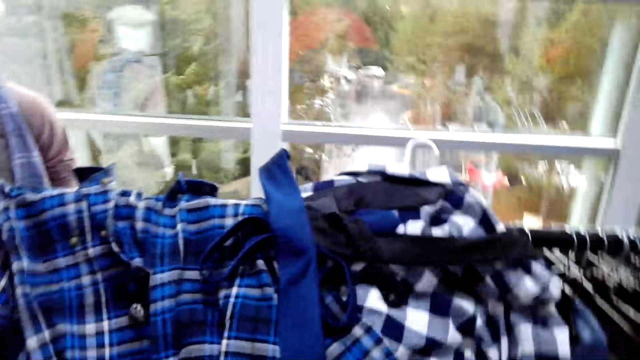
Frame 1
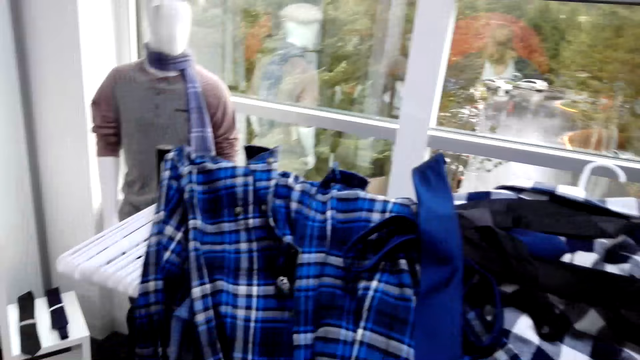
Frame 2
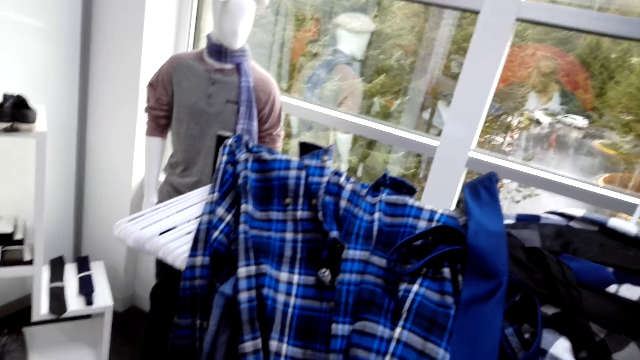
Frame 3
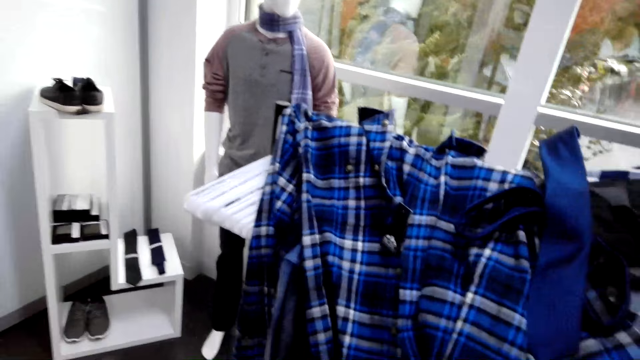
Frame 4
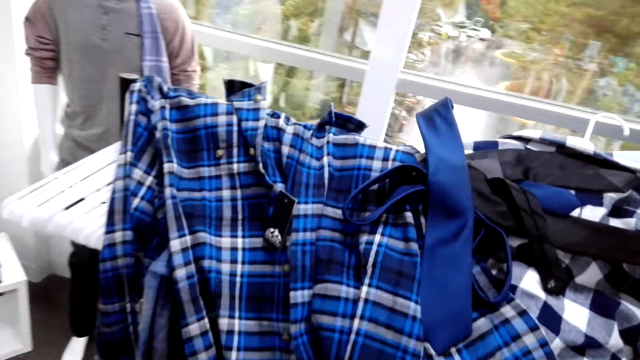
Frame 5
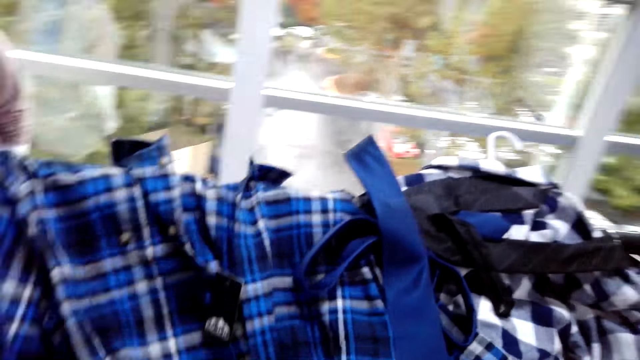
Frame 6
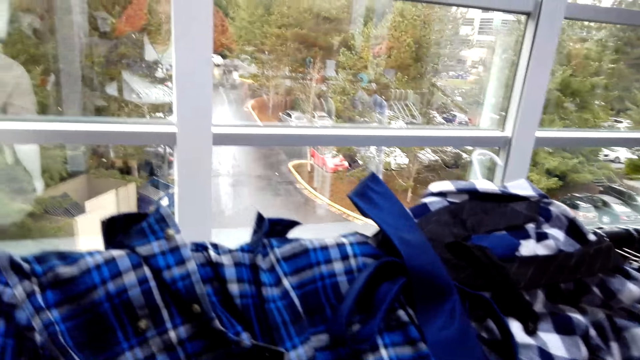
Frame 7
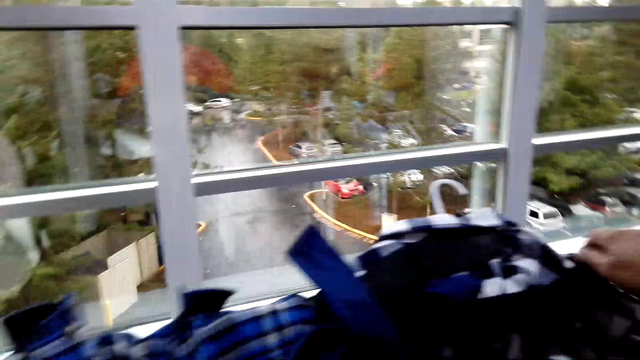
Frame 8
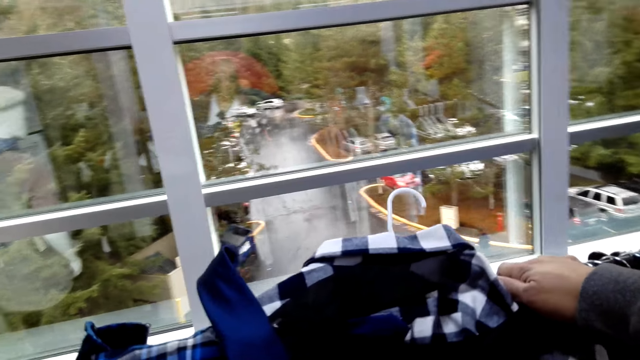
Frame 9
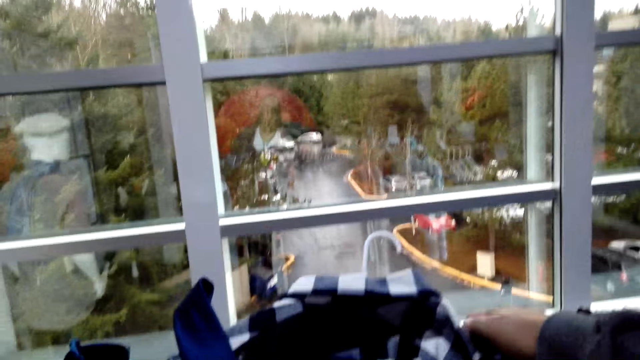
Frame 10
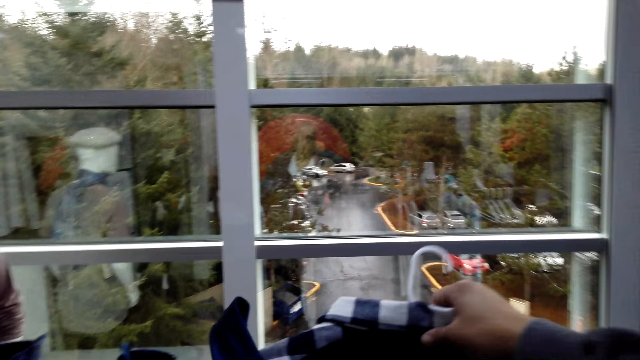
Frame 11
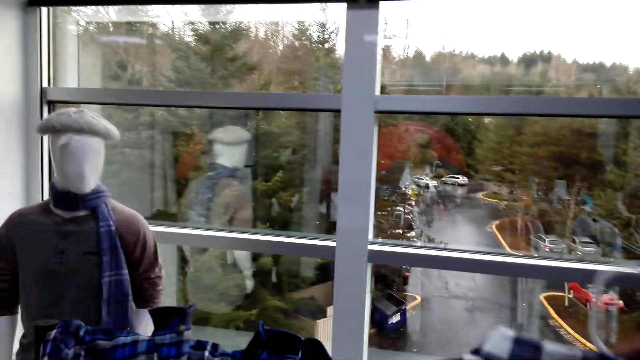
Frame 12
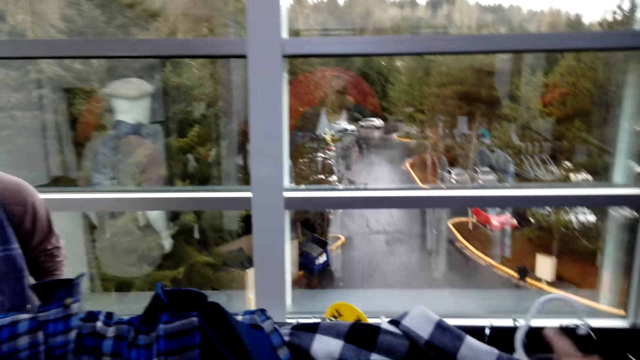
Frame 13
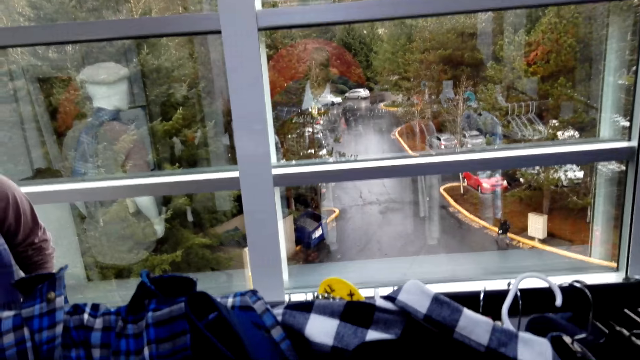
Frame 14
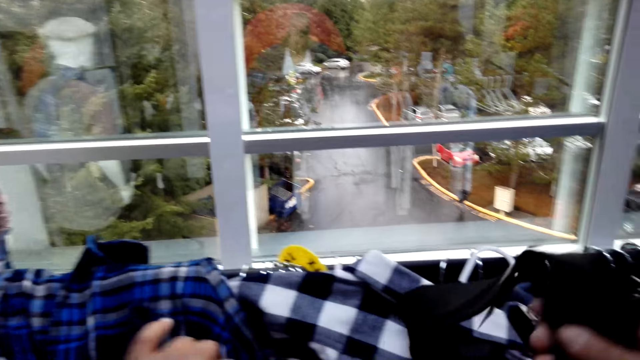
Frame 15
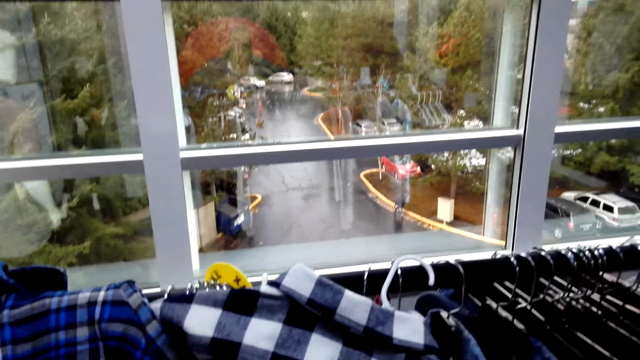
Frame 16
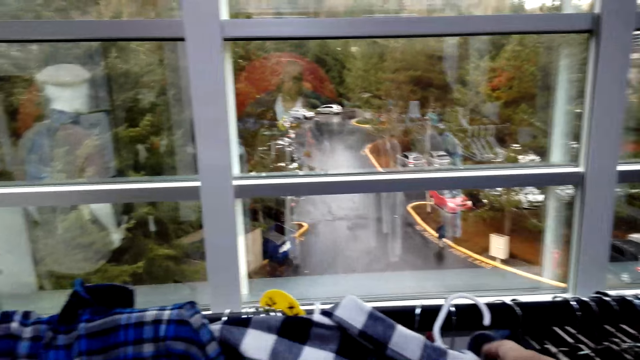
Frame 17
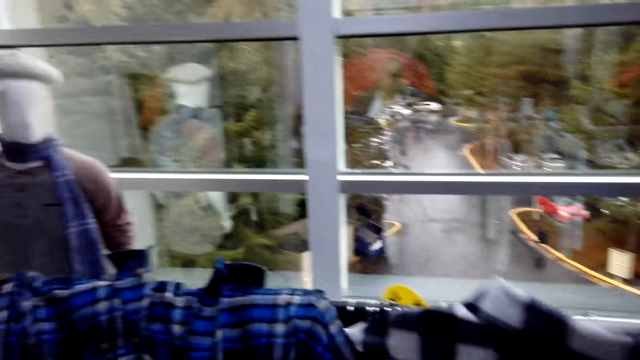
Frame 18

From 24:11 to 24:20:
A man converses with the camera wearer. The camera wearer grabs the shirts and tie from the clothes rack.

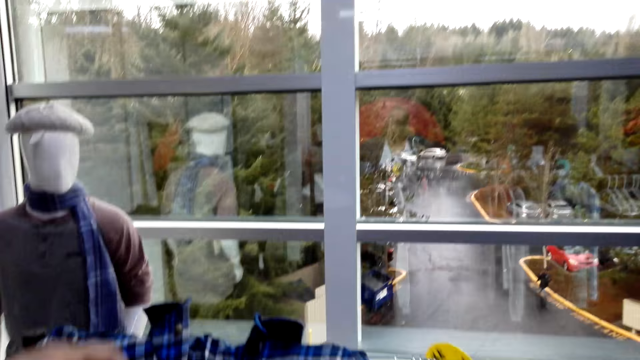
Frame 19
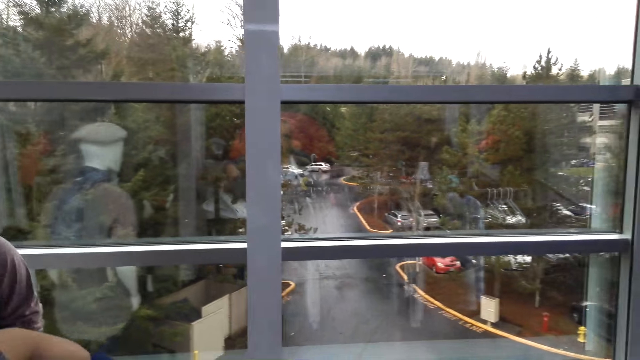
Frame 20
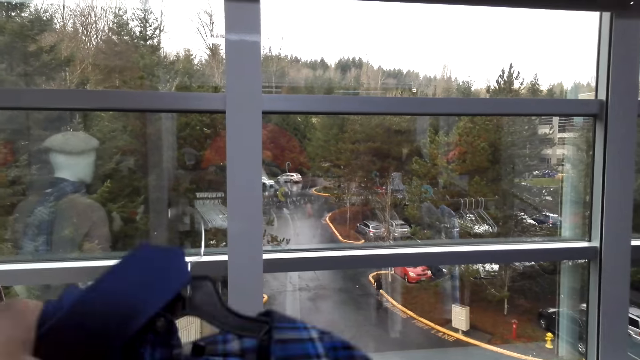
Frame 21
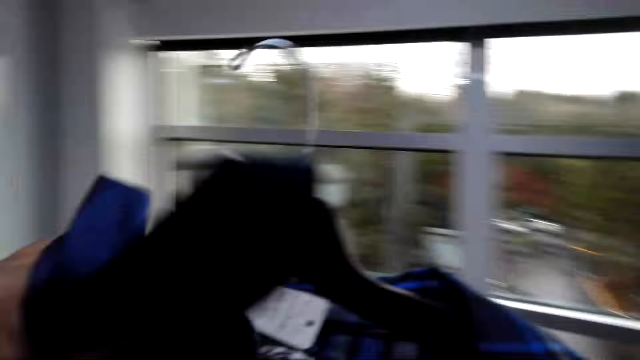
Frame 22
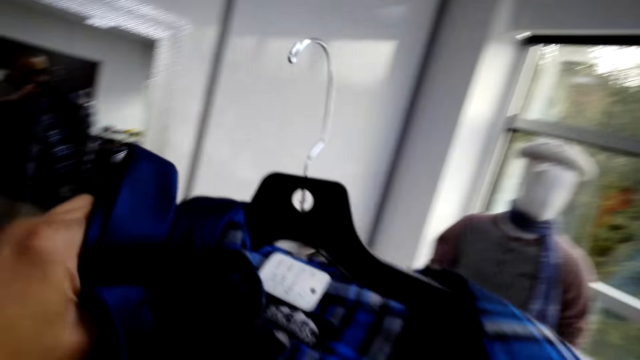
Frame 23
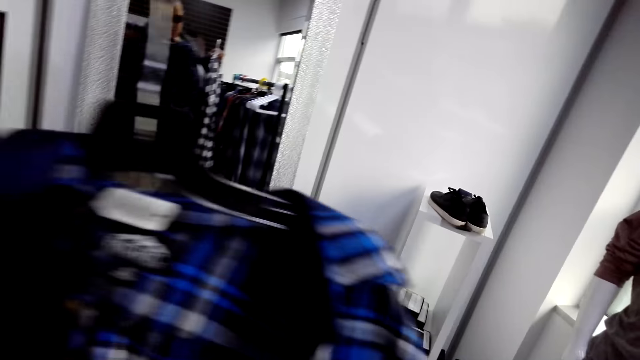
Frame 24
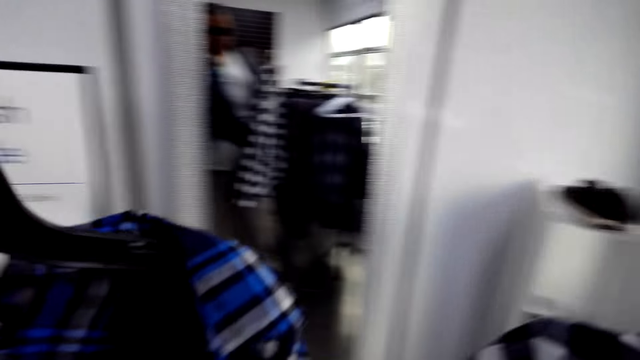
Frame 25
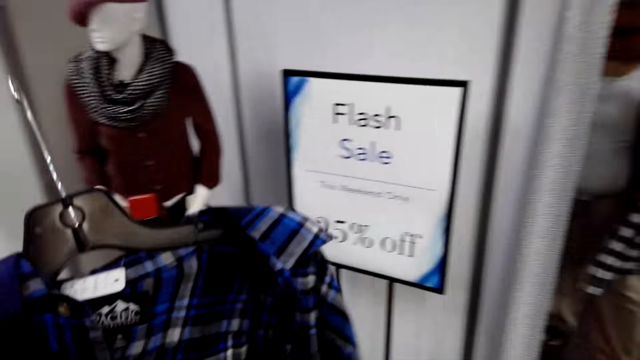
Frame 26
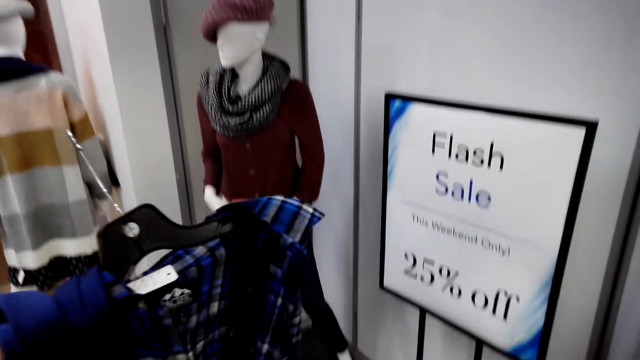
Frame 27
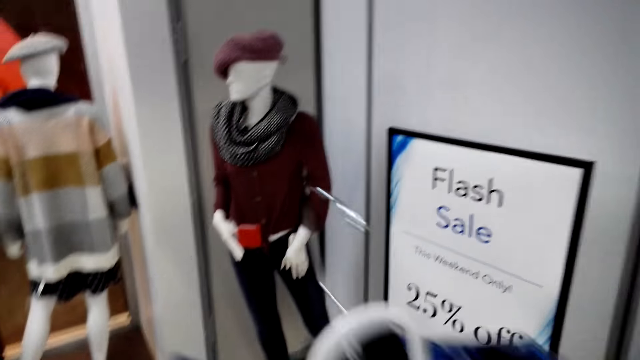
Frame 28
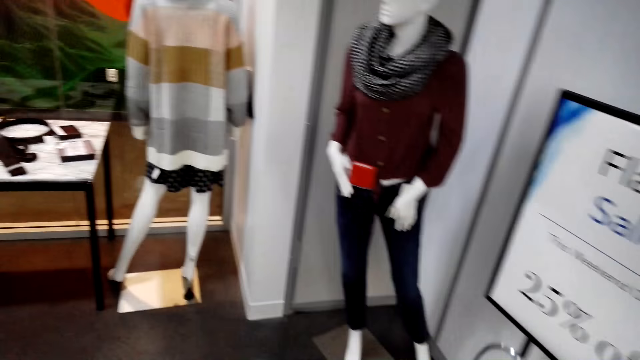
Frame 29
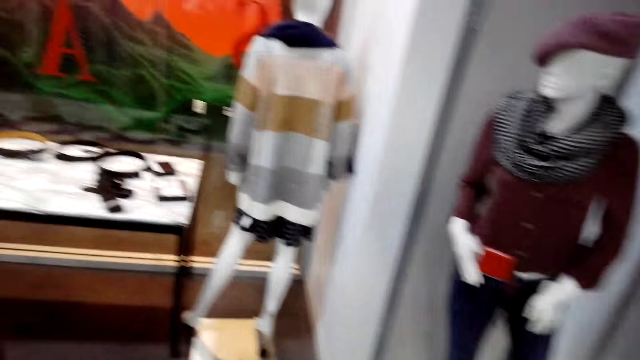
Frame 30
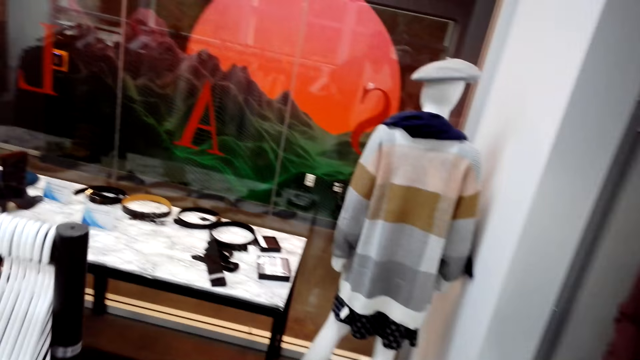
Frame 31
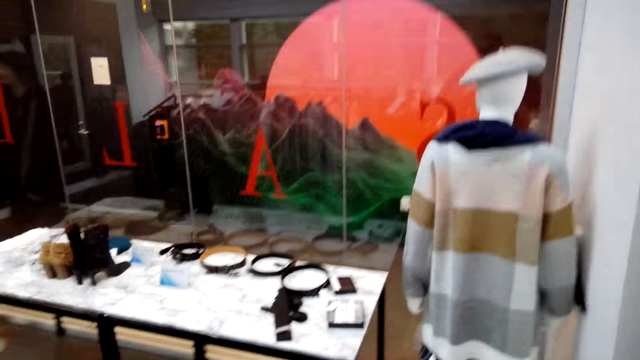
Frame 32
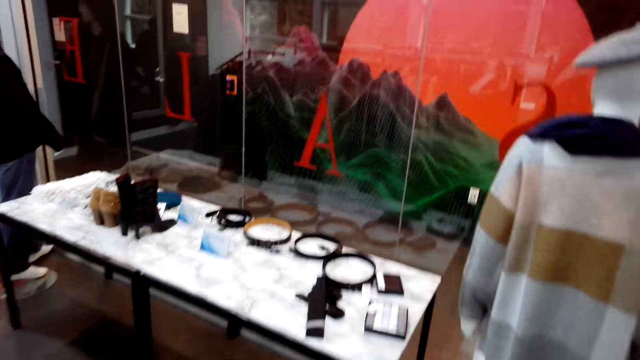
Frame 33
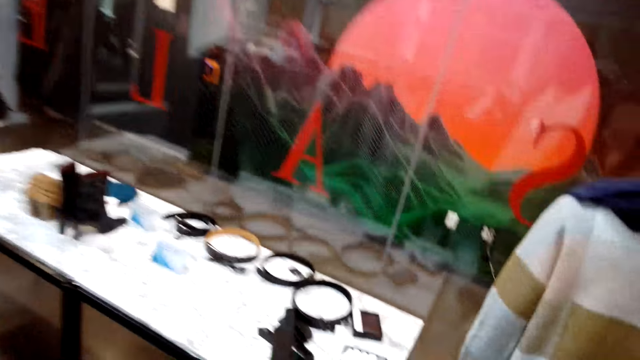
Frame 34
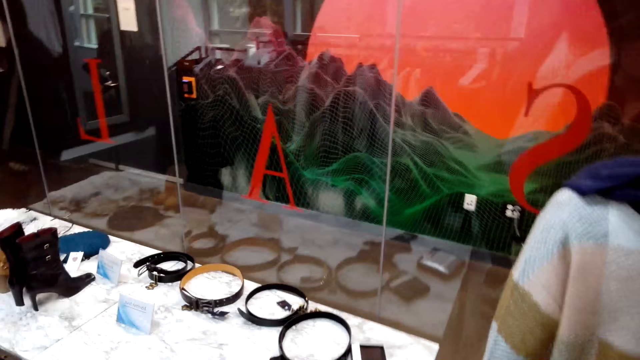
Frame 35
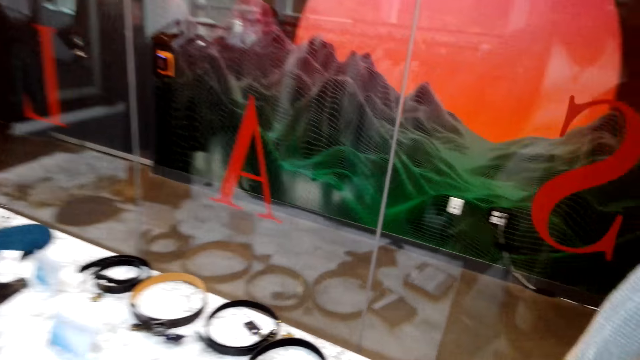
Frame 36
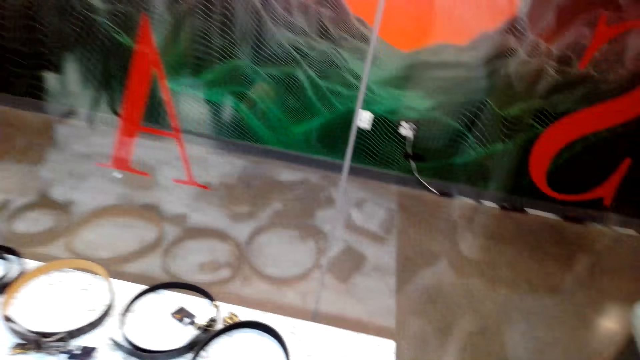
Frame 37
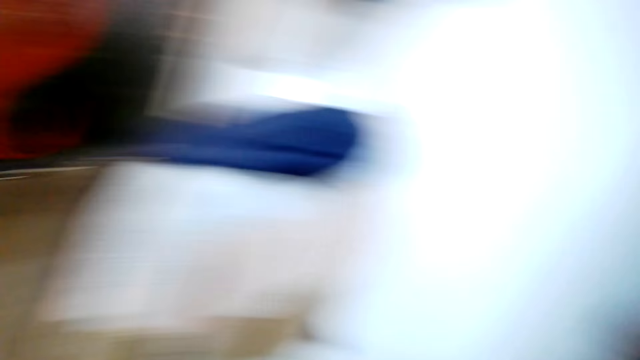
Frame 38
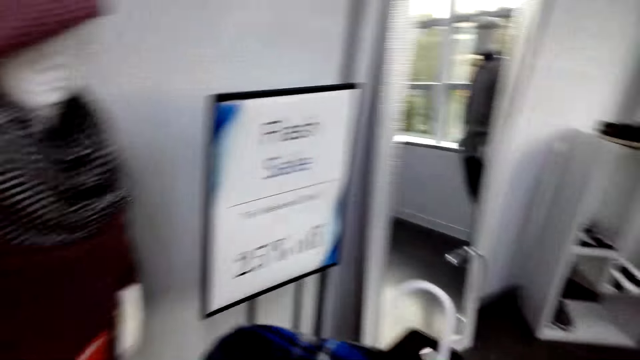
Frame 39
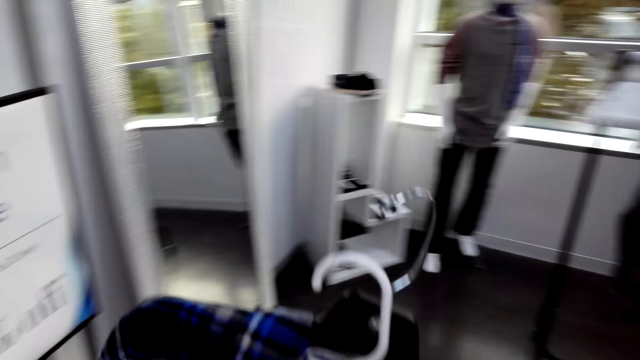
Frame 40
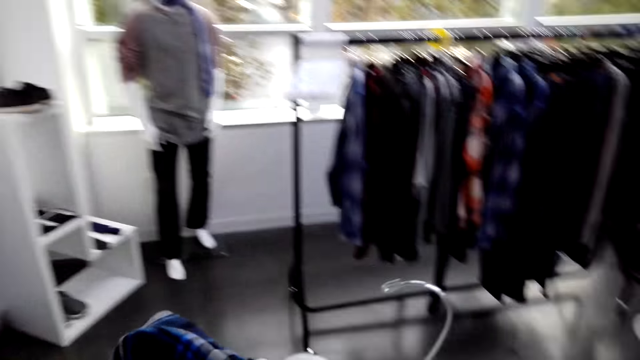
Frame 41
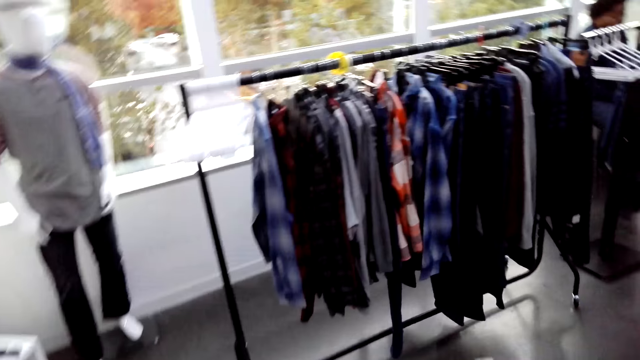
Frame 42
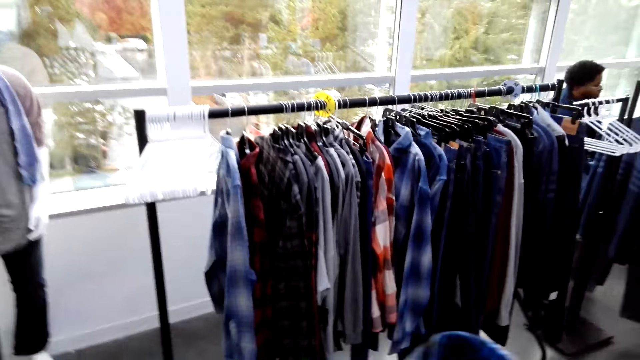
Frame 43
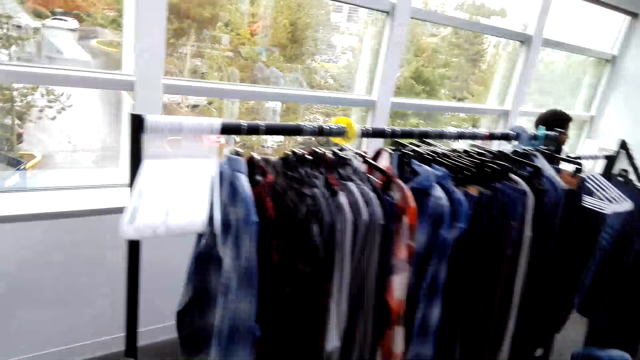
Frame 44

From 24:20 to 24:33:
A man converses with the camera wearer. The camera wearer walks to the display rack with the shirts and tie. They put the flannel shirts on the table. They walk around the store. They throw the tie on the display rack, turn around, and walk to the hanger stand with the shirts.
